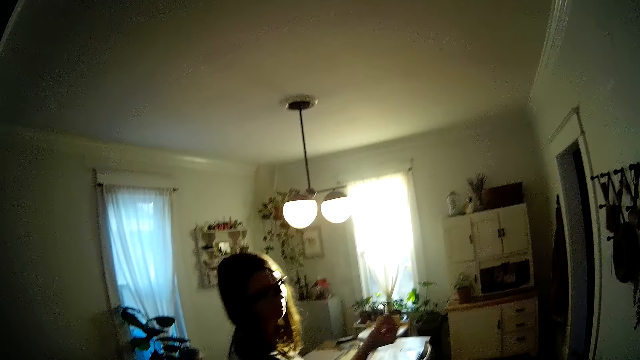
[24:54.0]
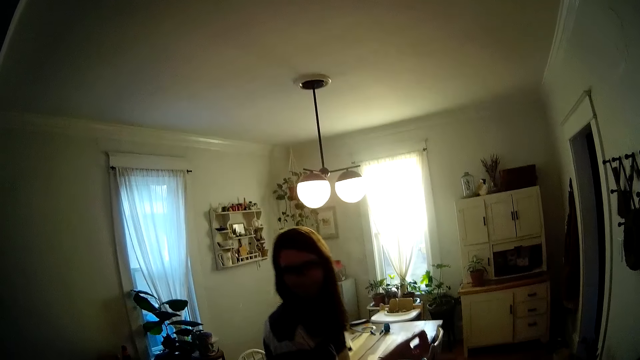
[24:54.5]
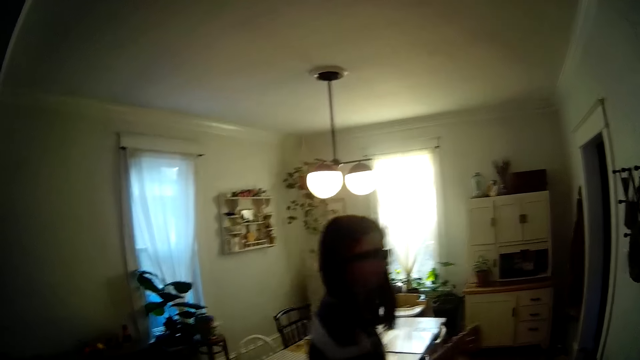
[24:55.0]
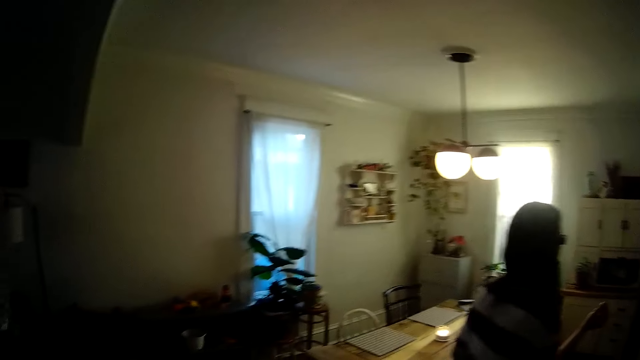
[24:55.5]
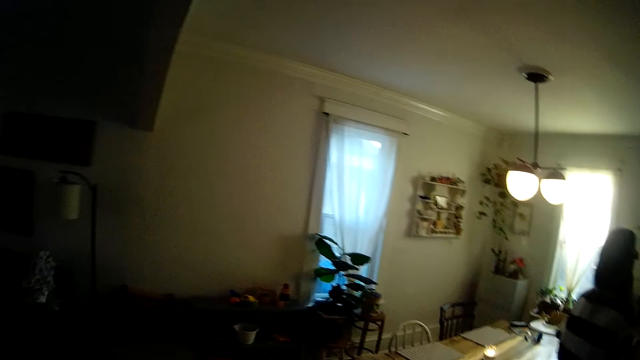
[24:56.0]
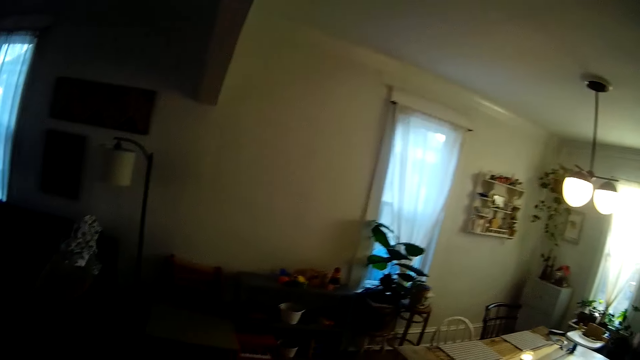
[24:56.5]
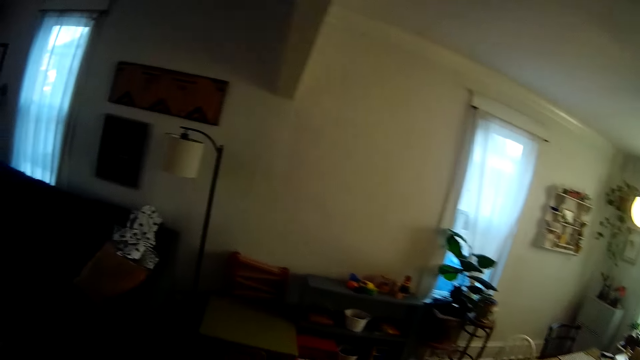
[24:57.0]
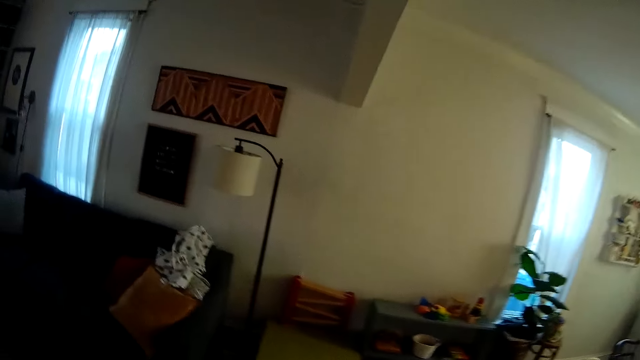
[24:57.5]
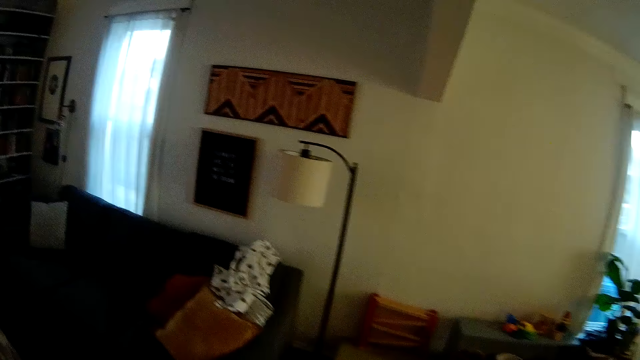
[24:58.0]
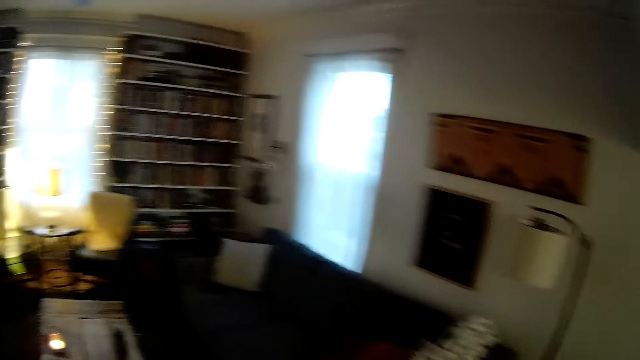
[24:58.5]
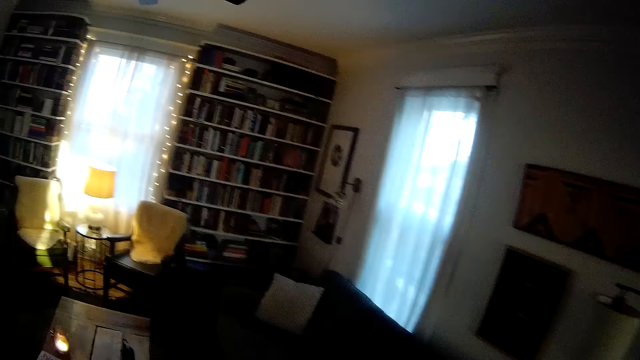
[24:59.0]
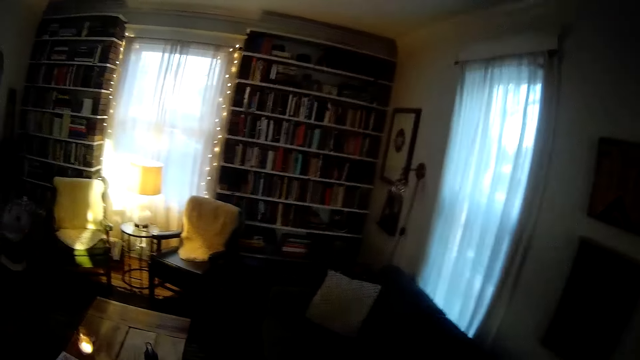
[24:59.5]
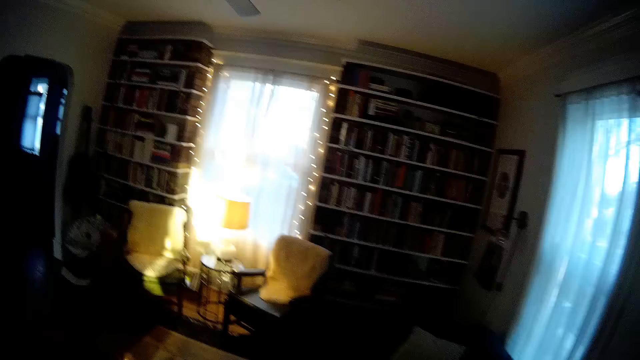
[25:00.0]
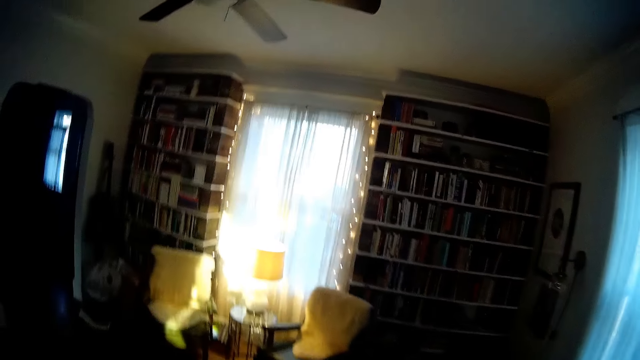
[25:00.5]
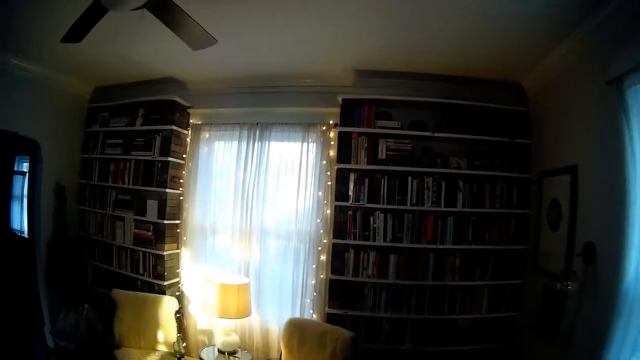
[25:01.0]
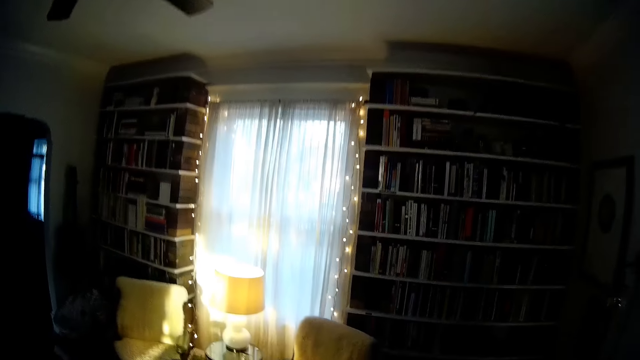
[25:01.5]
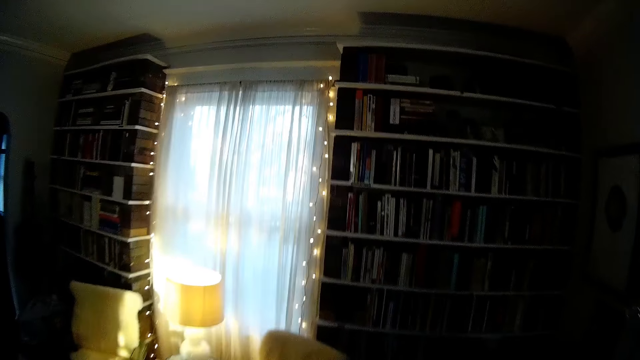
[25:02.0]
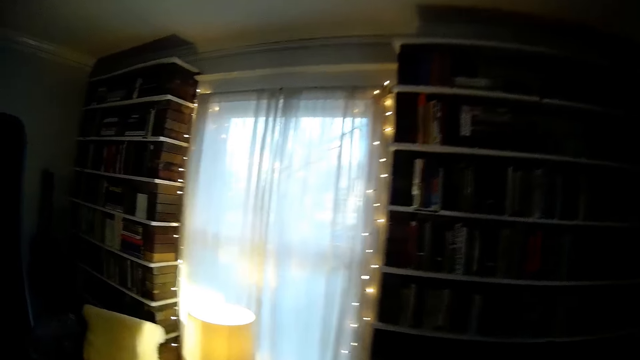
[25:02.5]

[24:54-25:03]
The camera wearer looks around. They walk to the living room.

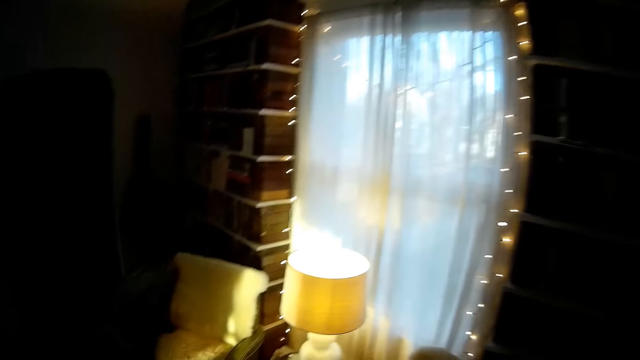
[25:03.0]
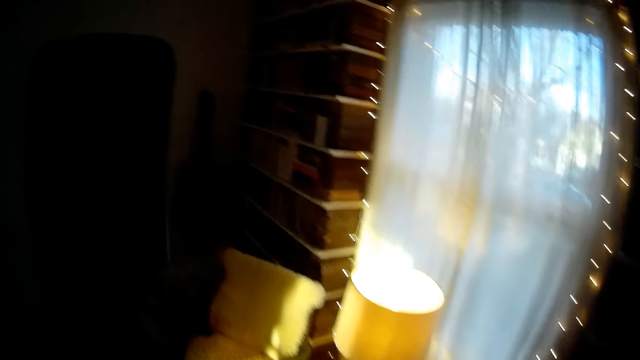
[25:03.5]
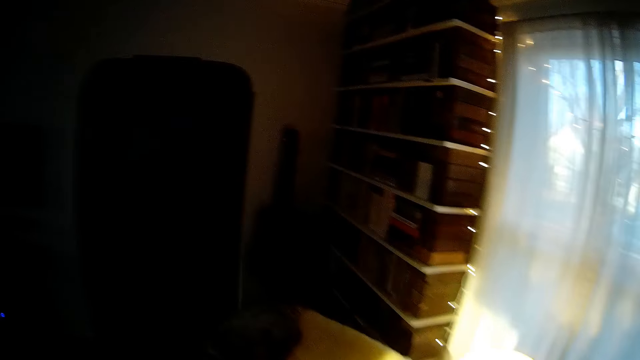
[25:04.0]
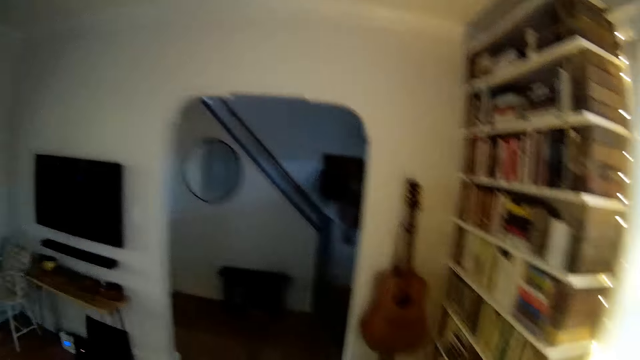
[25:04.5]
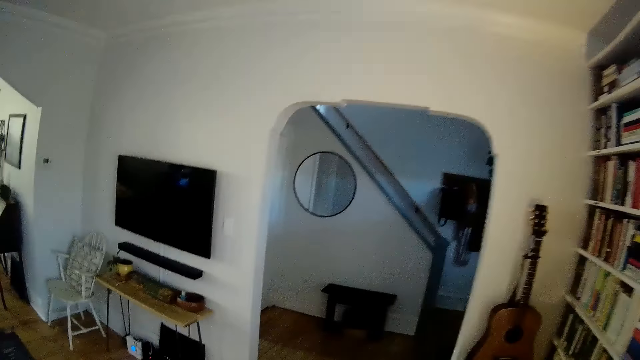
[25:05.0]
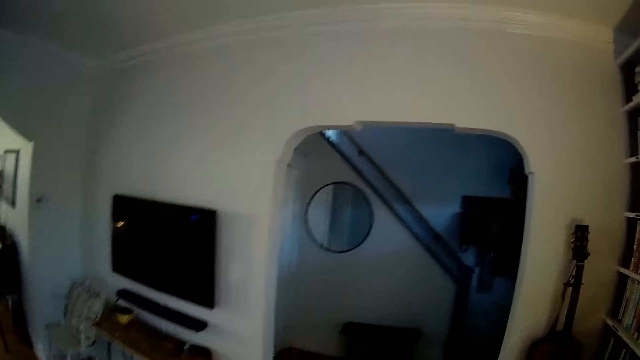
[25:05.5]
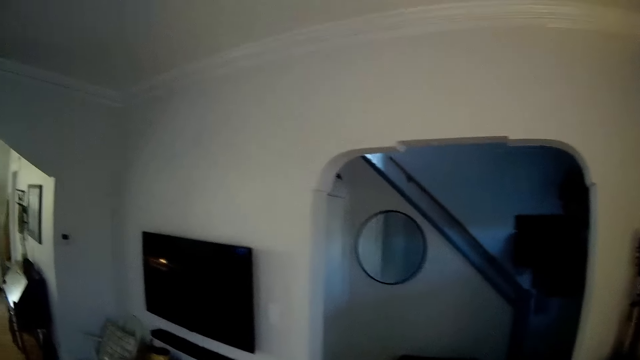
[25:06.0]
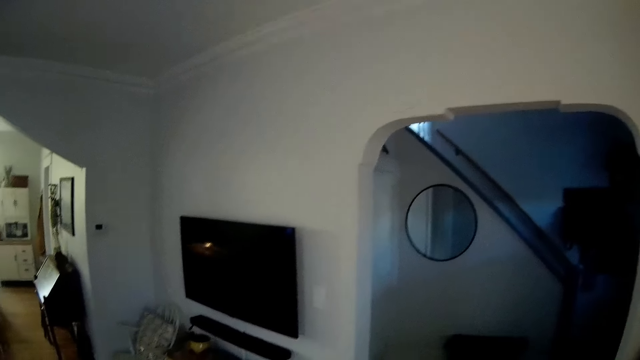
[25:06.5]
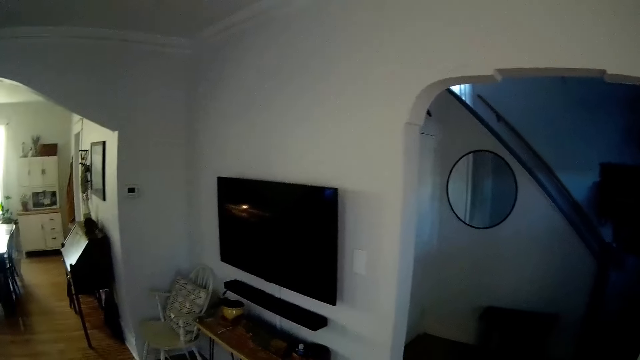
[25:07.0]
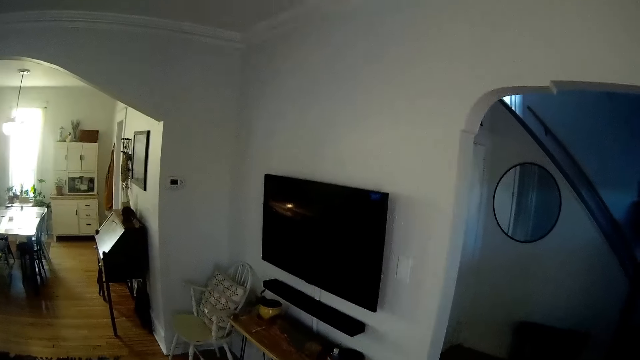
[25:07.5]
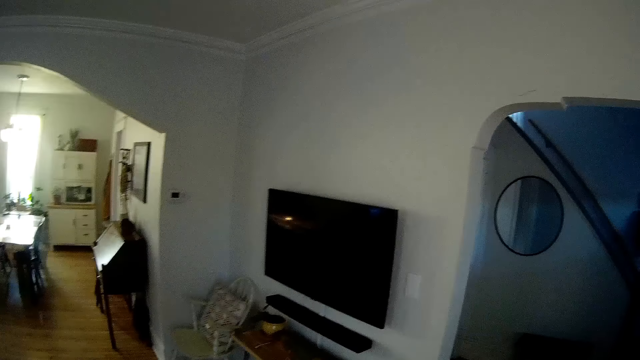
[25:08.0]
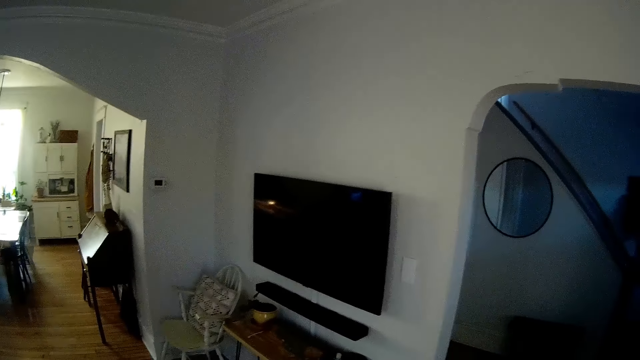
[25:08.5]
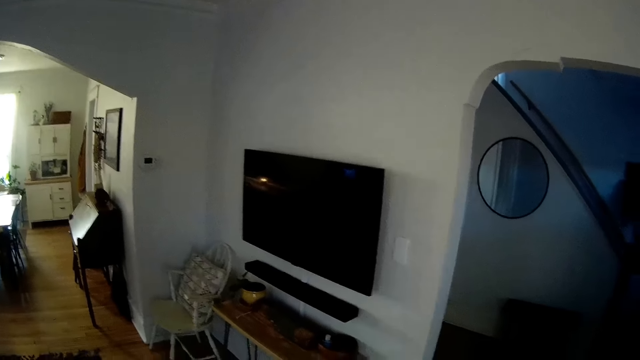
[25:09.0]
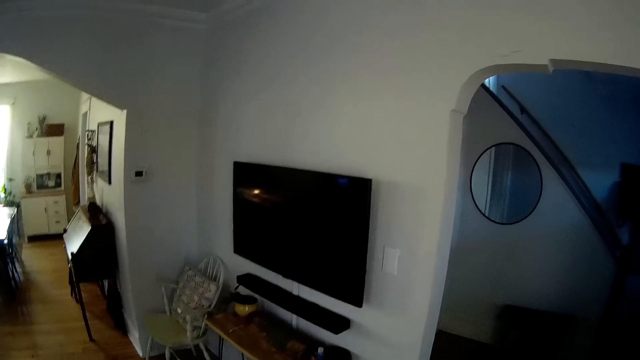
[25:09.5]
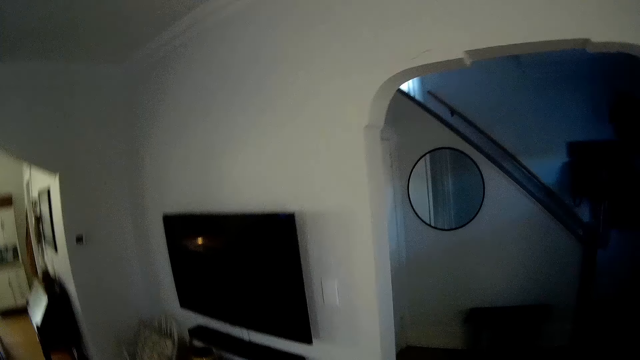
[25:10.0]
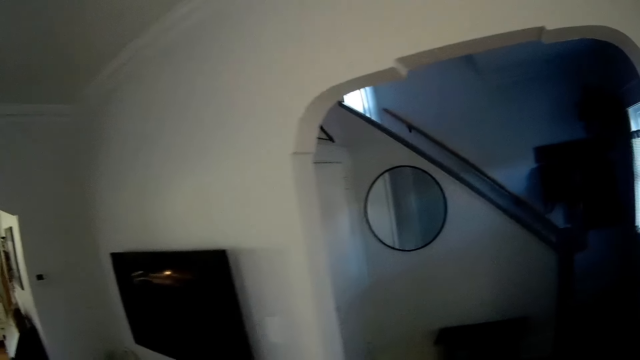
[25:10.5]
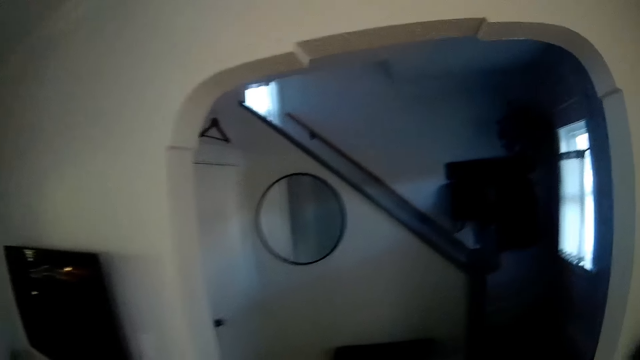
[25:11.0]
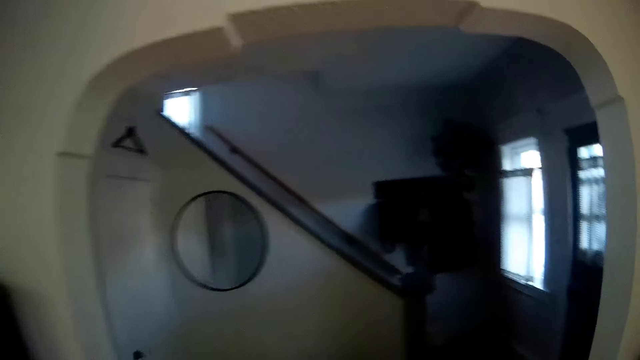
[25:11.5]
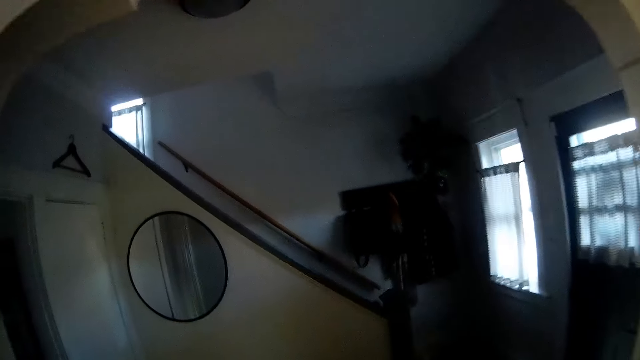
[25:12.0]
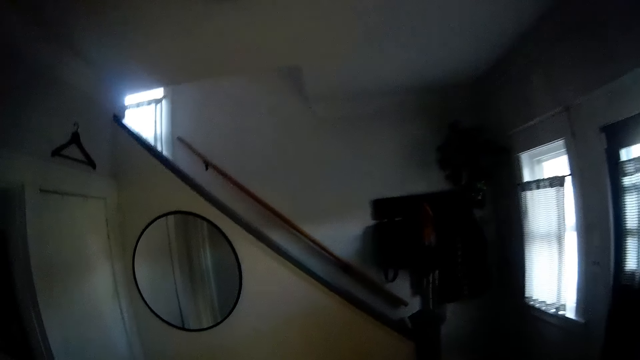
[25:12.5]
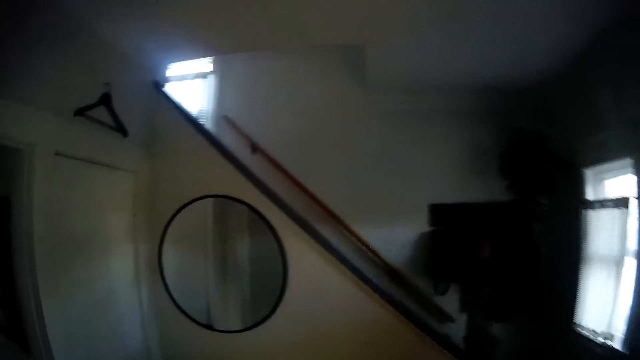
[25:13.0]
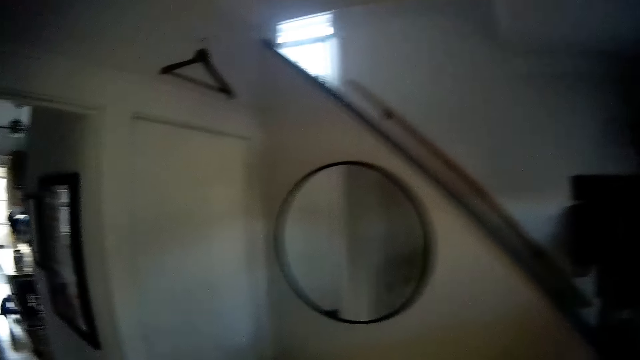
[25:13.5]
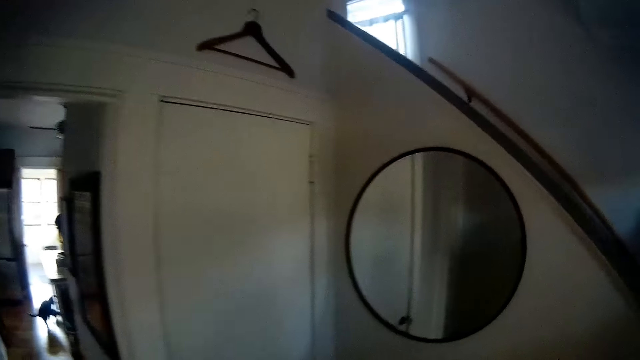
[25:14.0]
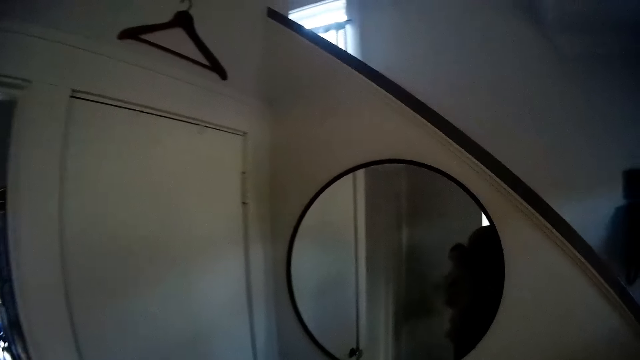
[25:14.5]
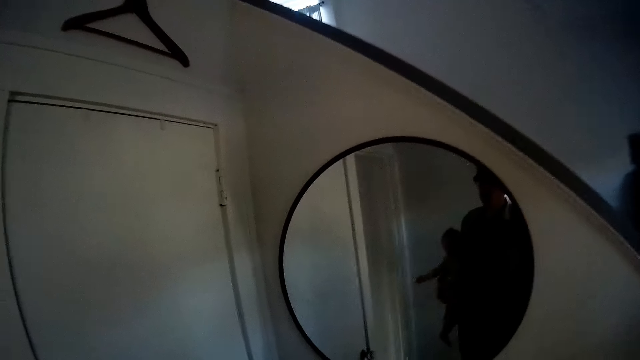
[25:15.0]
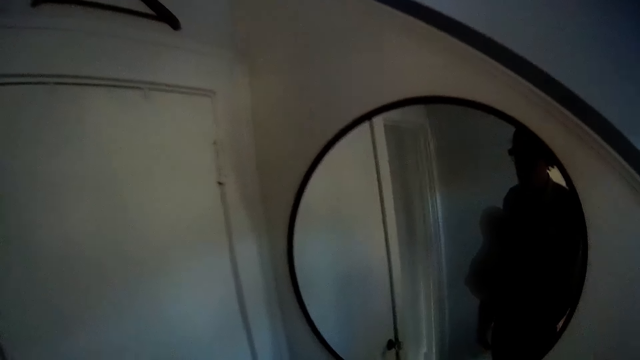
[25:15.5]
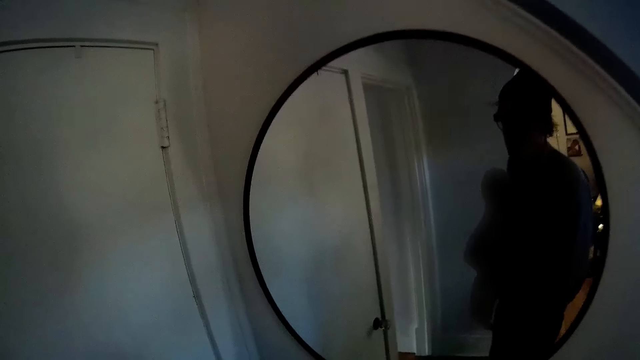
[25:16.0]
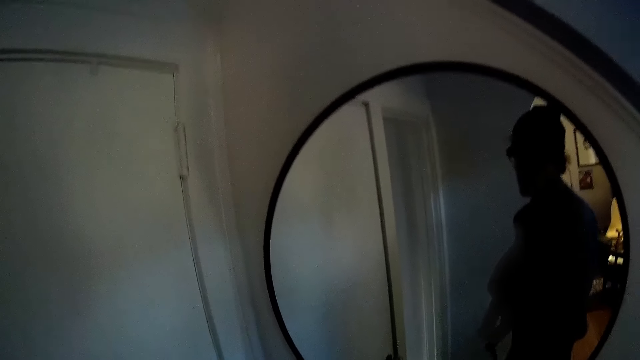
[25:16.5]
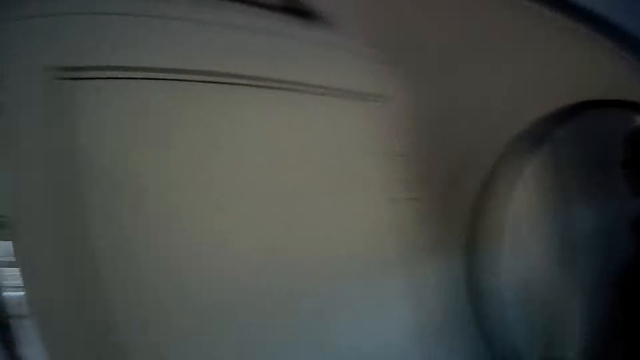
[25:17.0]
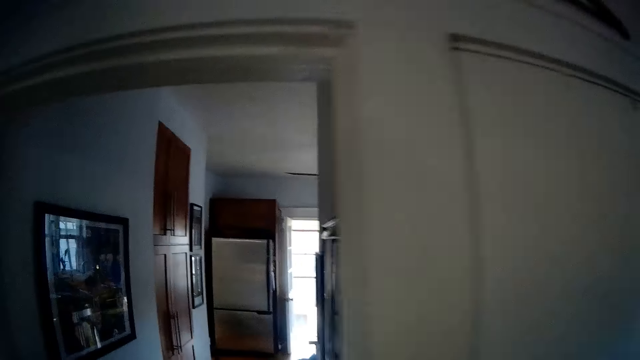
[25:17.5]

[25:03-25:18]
The camera wearer stares at the TV. They enter a room. They walk out of the living room. They look at the mirror.
